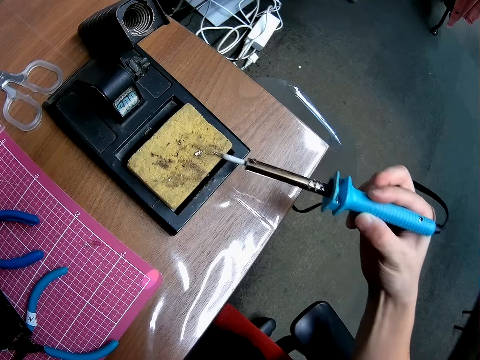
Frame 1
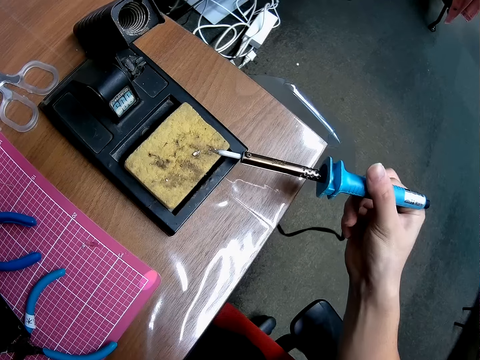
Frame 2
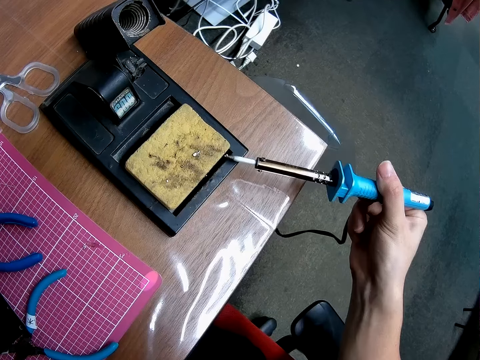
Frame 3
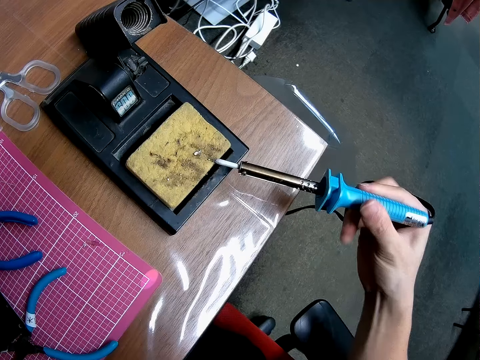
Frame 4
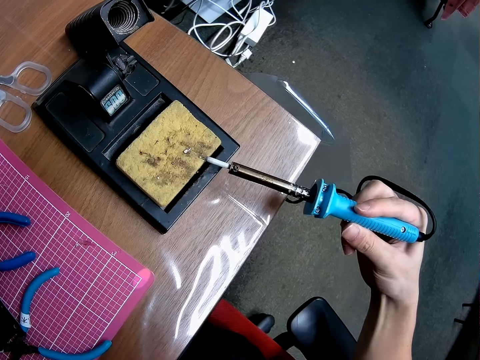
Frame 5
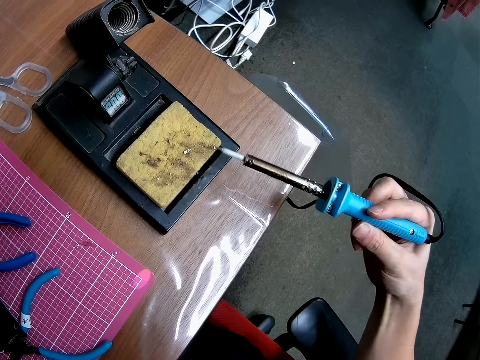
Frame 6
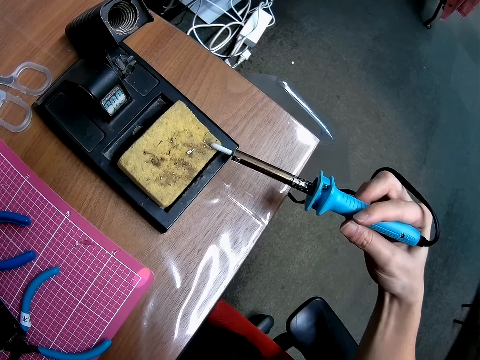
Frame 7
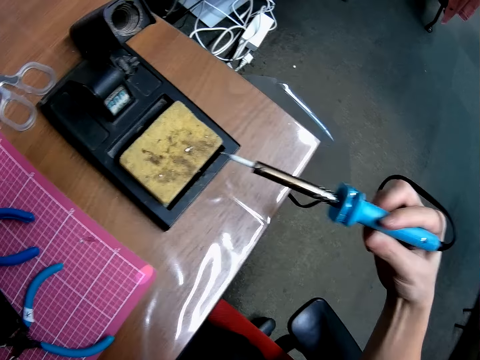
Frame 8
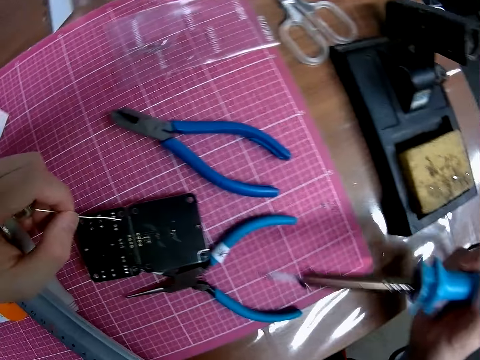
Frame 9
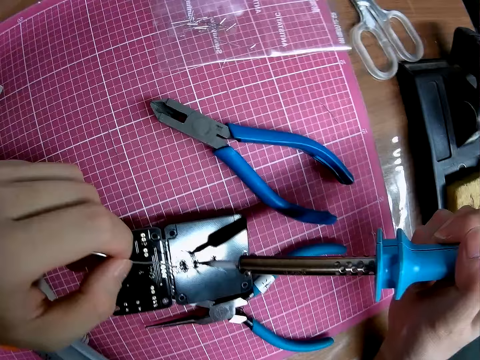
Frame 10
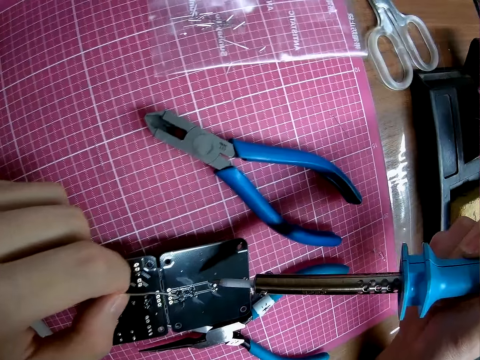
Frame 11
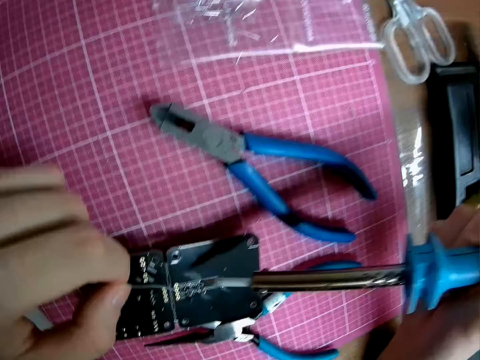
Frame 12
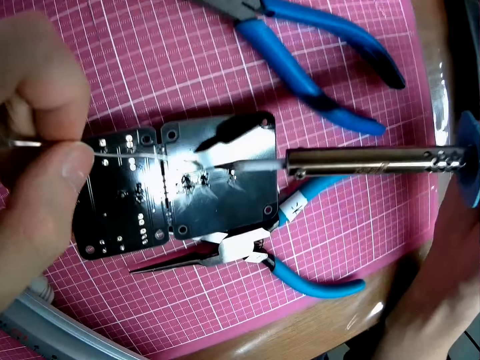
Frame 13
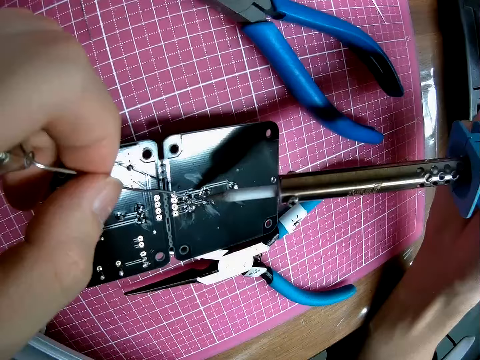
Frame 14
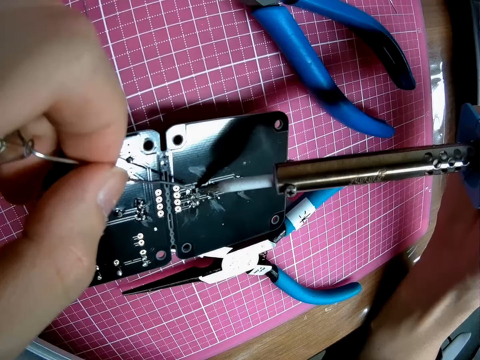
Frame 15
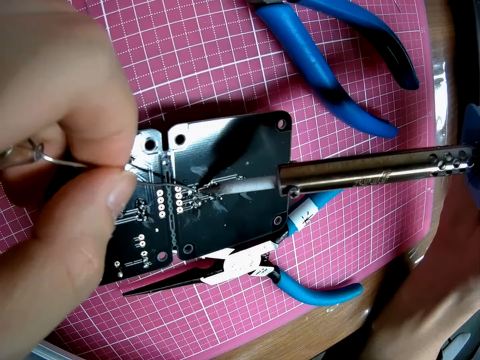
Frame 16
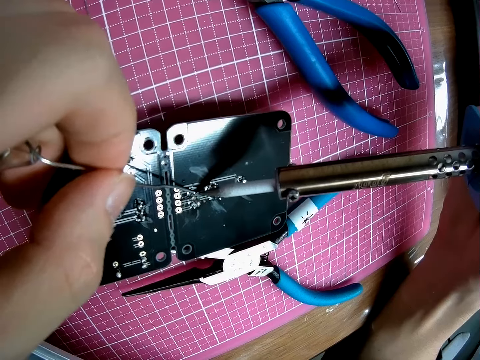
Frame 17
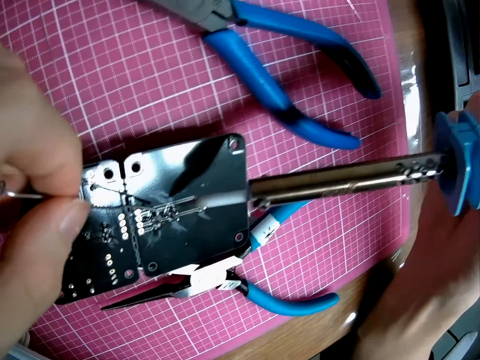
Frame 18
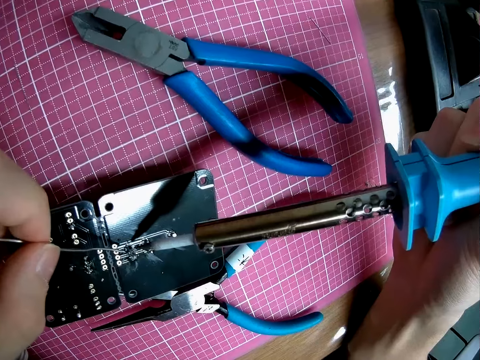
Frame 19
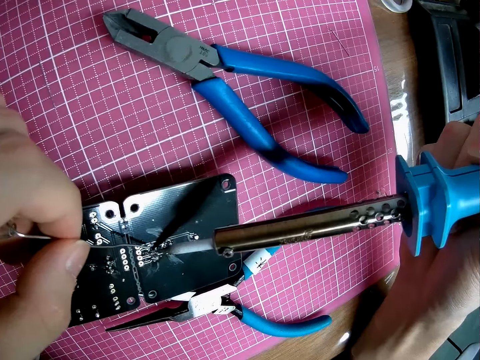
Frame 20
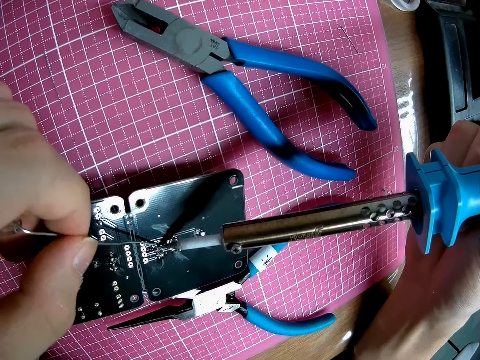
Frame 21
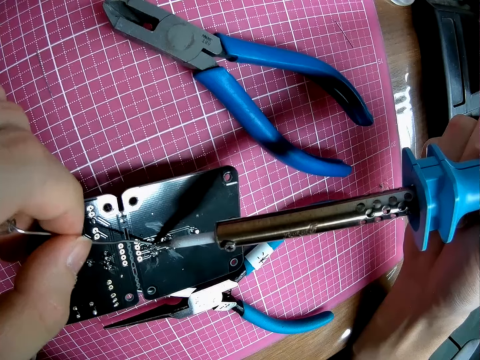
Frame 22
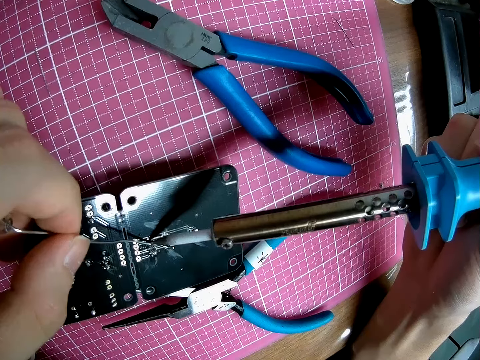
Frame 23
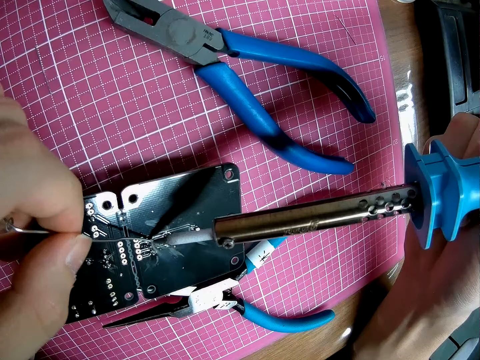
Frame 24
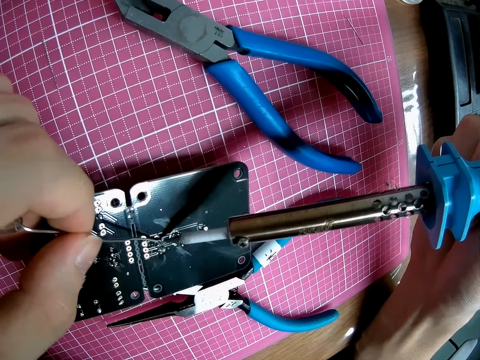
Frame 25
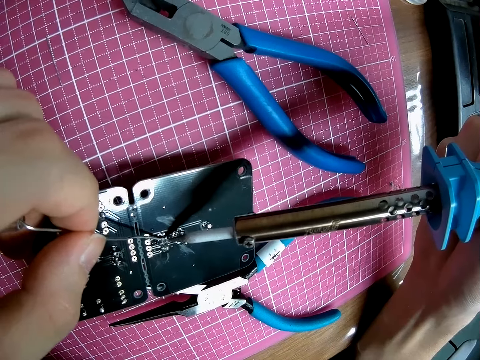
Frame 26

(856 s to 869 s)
The camera wearer melts the lead on the circuit board with a soldering iron.

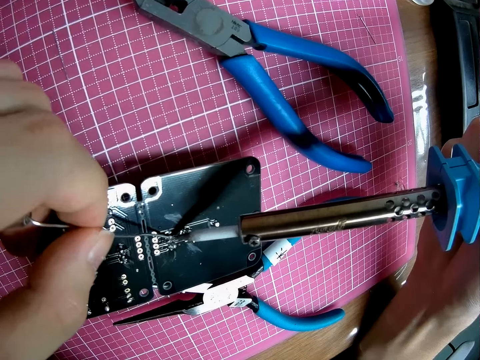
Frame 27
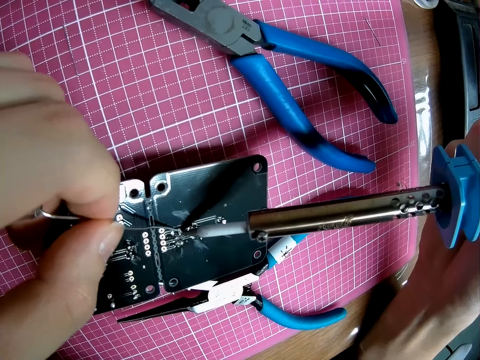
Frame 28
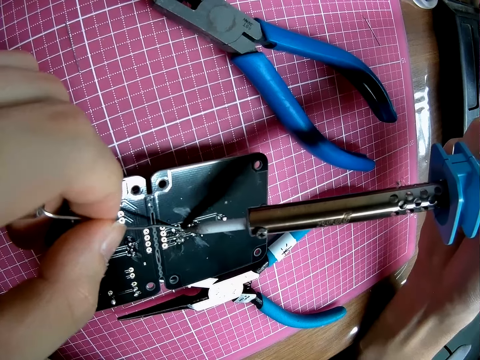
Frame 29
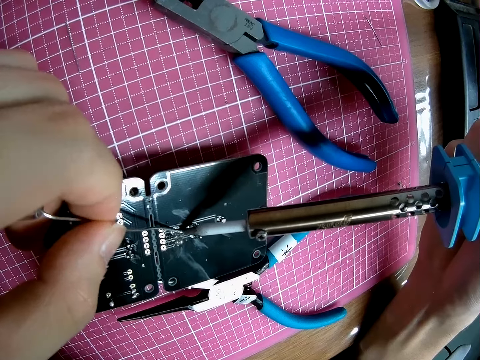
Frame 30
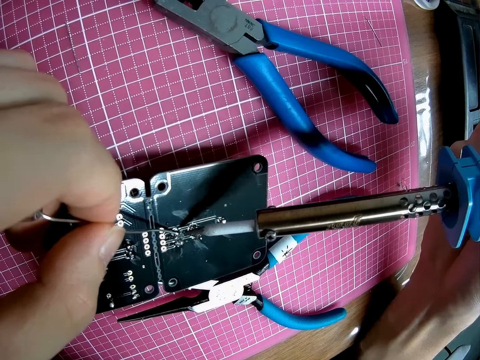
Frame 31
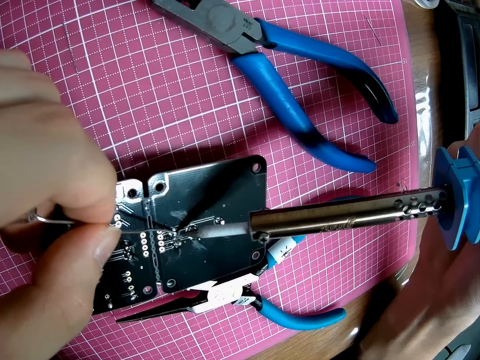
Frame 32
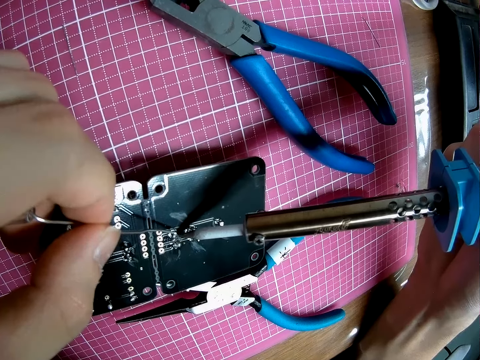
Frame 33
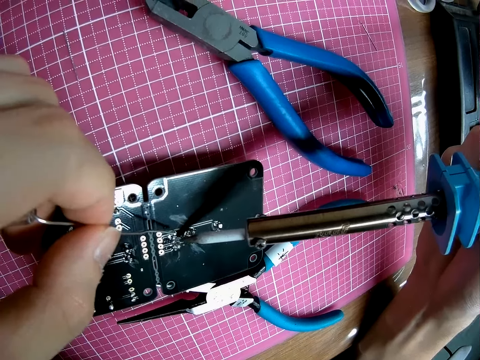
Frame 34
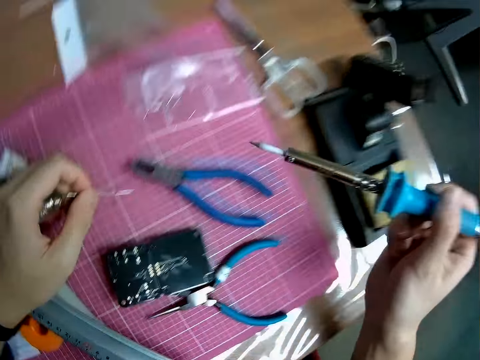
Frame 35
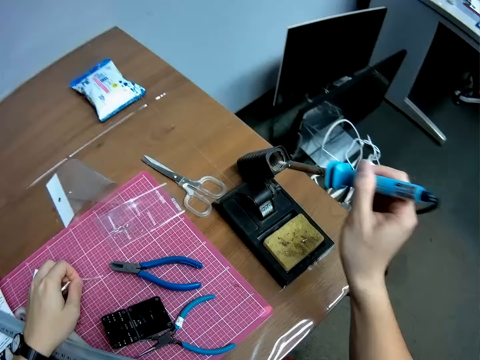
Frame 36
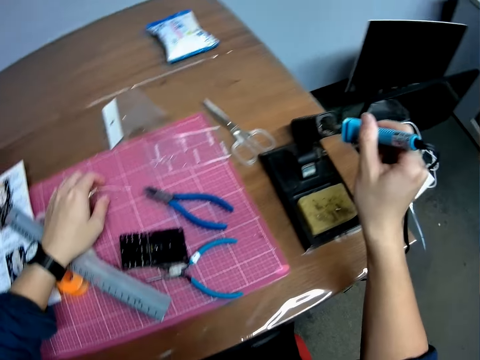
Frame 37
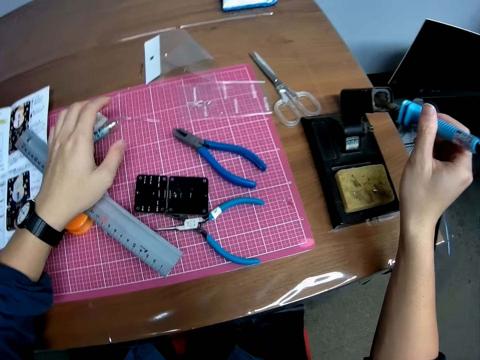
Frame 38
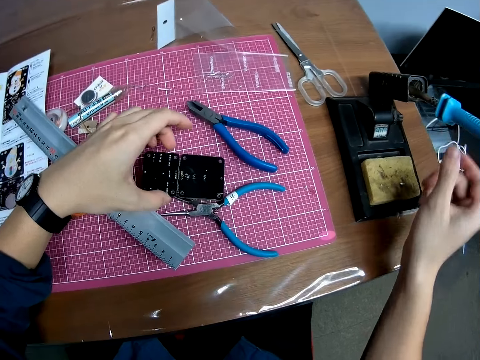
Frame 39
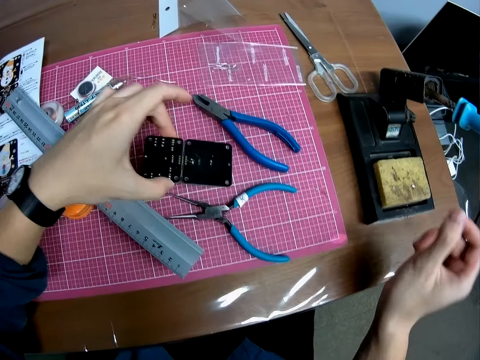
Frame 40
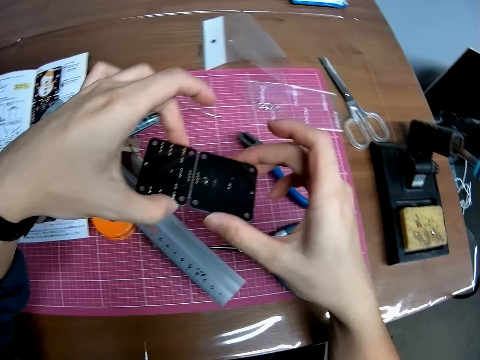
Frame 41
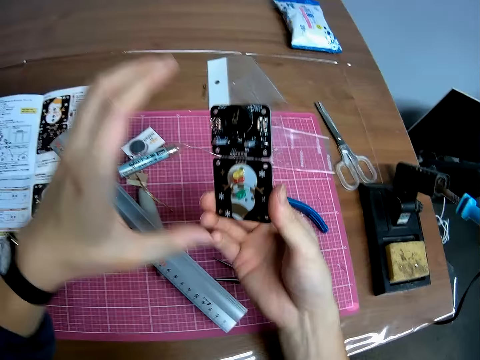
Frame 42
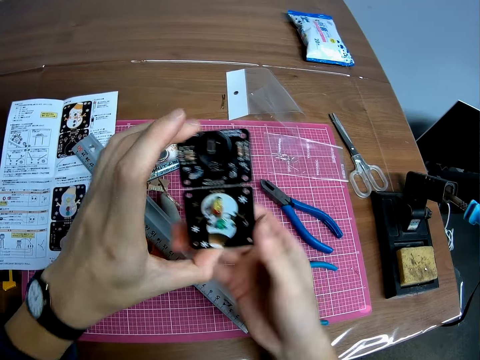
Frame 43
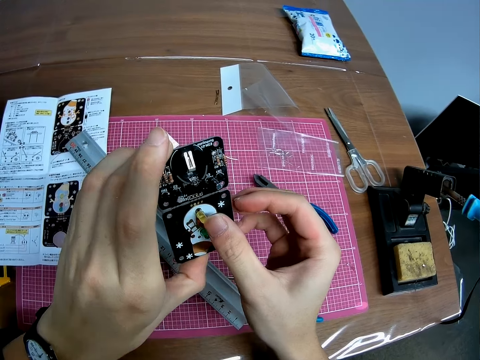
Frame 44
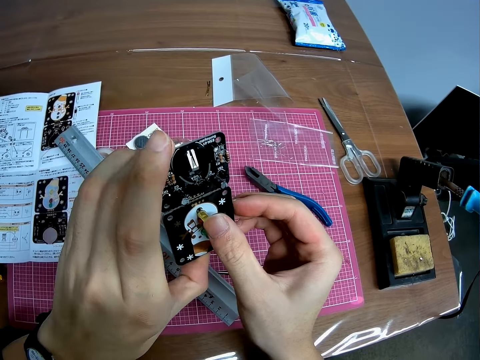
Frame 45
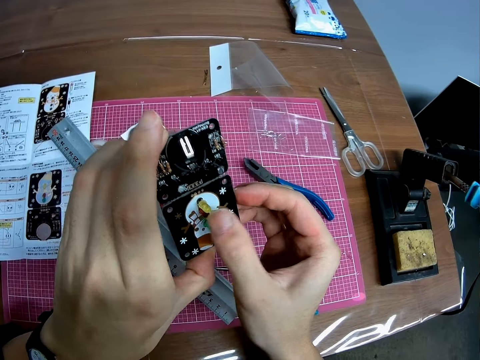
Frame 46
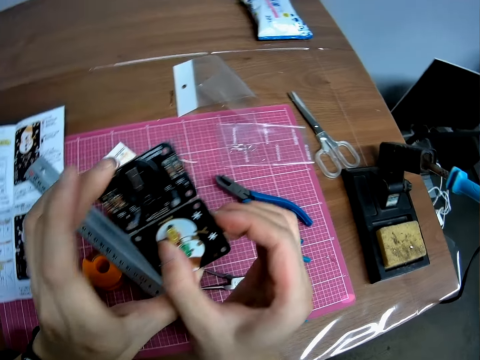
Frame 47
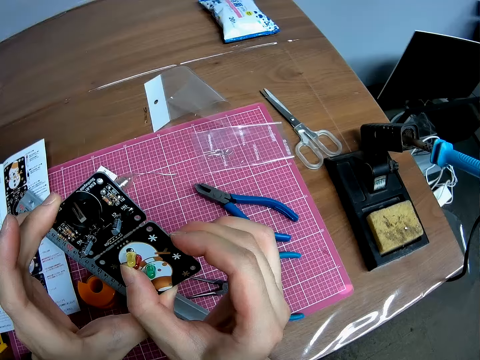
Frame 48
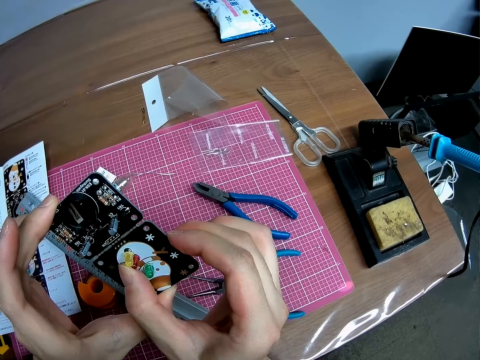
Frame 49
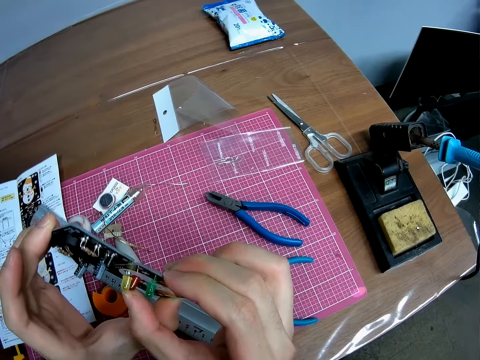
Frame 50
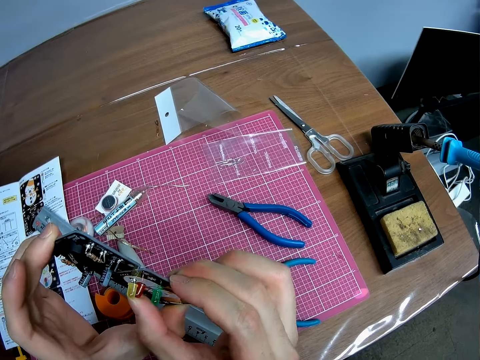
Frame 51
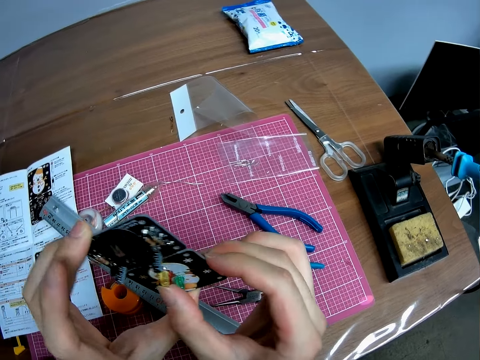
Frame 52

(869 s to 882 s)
The camera wearer drops the soldering iron on the soldering iron holder. He takes the motherboard or circuit board placed on the table. He adjusts the circuit board with his hands. He looks at the motherboard.
